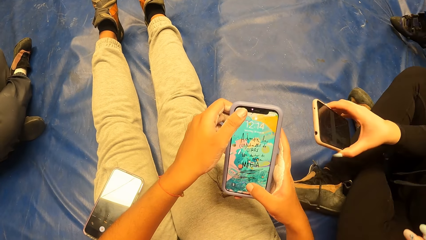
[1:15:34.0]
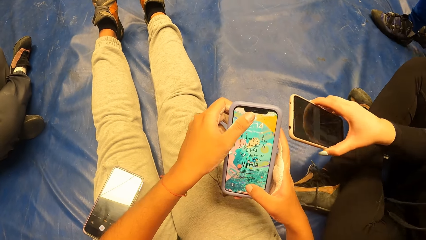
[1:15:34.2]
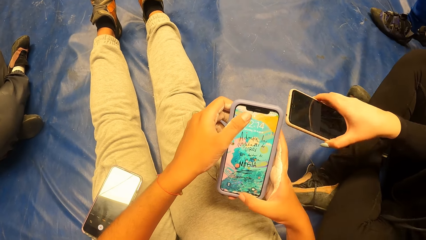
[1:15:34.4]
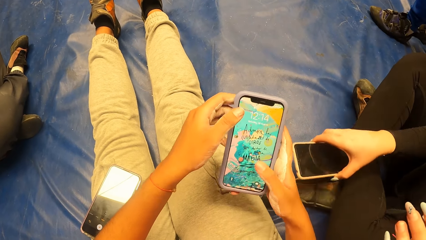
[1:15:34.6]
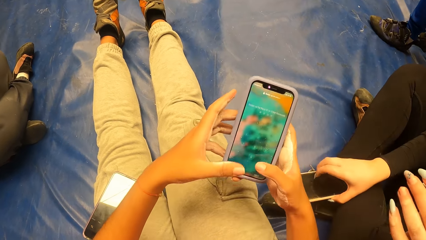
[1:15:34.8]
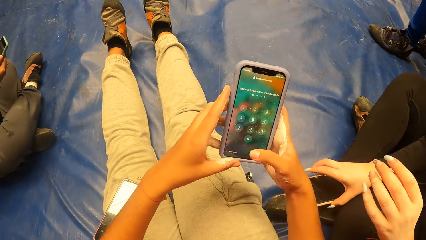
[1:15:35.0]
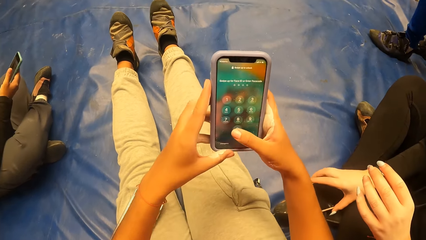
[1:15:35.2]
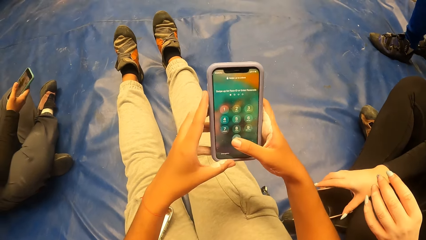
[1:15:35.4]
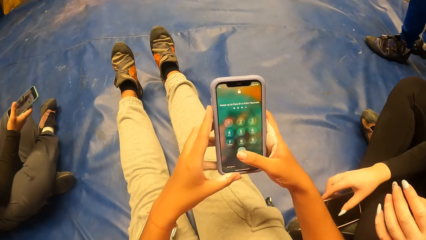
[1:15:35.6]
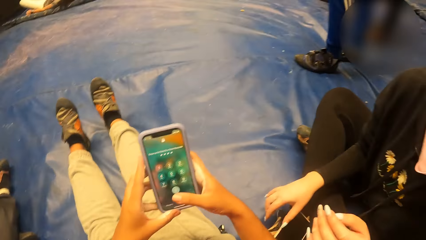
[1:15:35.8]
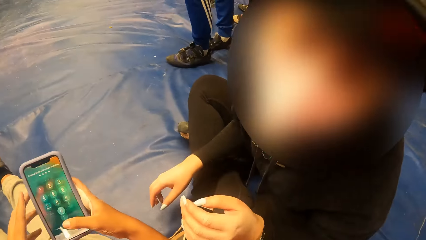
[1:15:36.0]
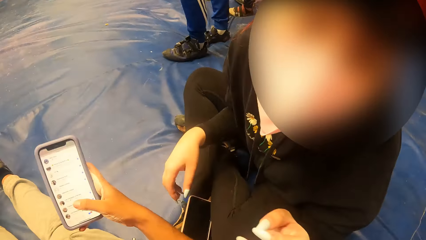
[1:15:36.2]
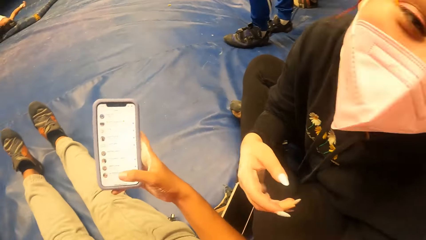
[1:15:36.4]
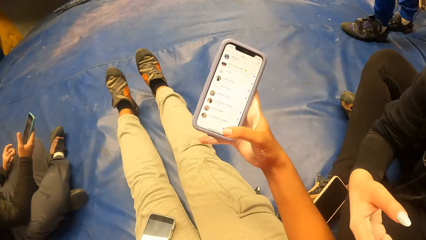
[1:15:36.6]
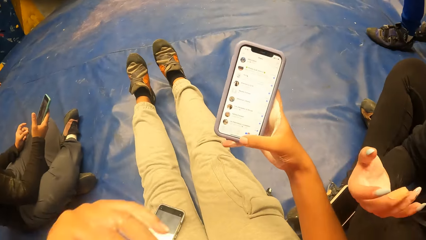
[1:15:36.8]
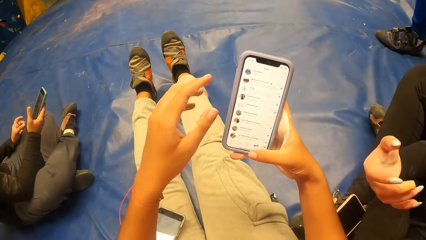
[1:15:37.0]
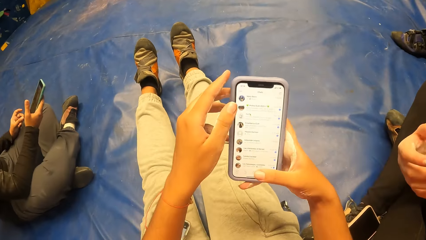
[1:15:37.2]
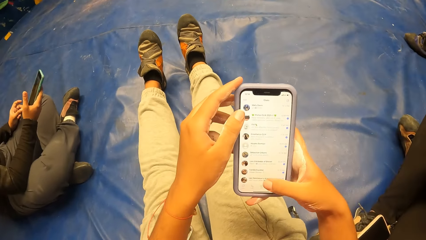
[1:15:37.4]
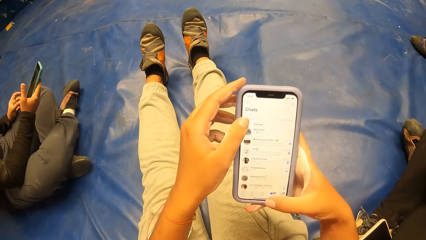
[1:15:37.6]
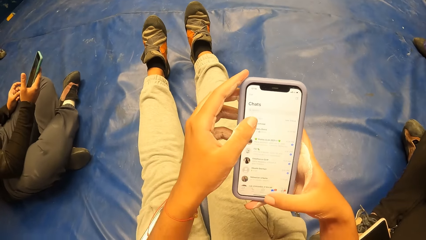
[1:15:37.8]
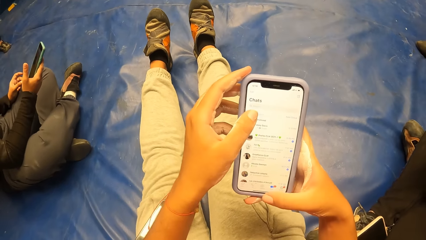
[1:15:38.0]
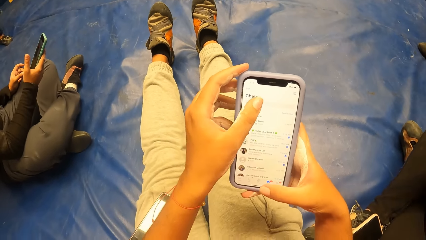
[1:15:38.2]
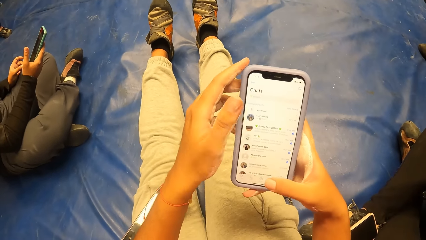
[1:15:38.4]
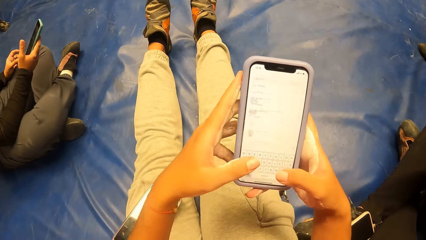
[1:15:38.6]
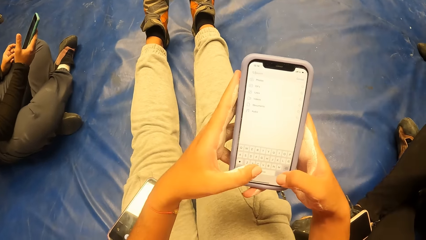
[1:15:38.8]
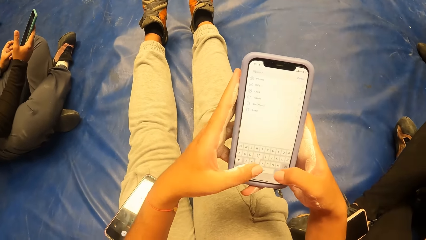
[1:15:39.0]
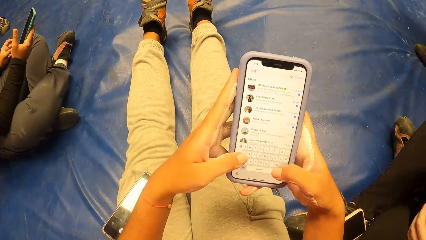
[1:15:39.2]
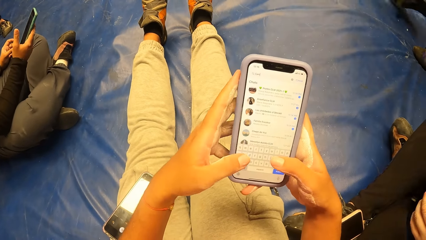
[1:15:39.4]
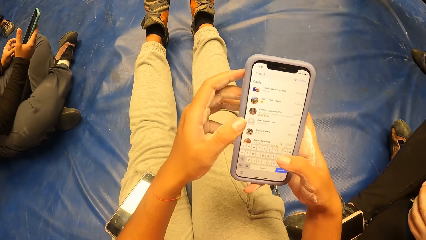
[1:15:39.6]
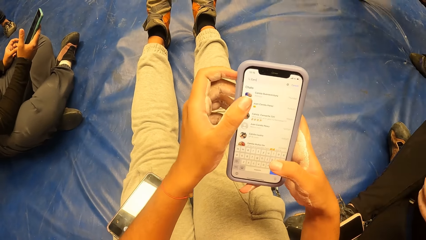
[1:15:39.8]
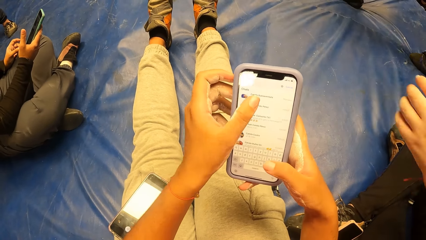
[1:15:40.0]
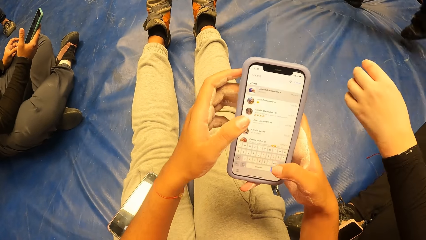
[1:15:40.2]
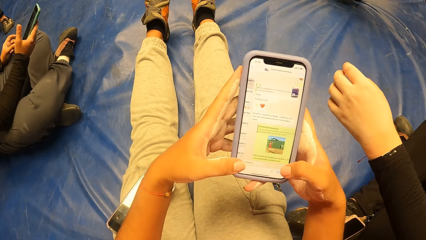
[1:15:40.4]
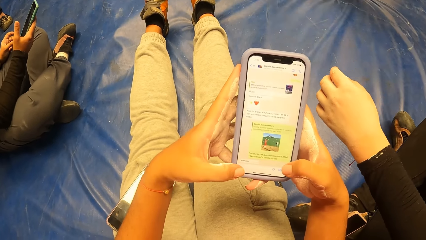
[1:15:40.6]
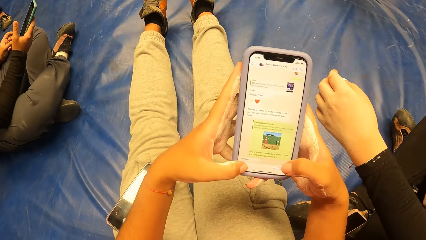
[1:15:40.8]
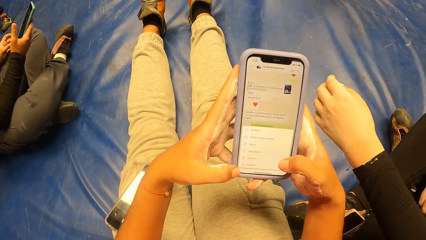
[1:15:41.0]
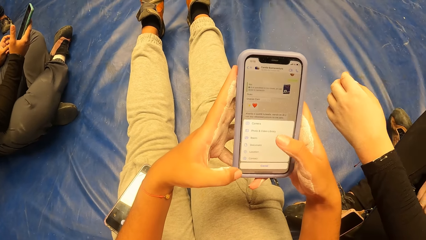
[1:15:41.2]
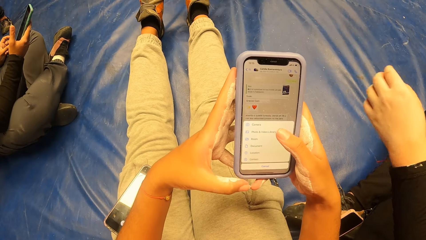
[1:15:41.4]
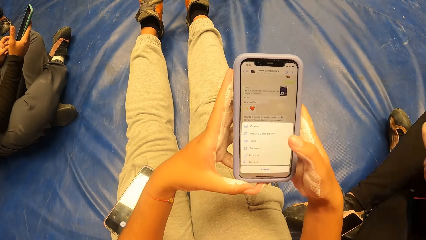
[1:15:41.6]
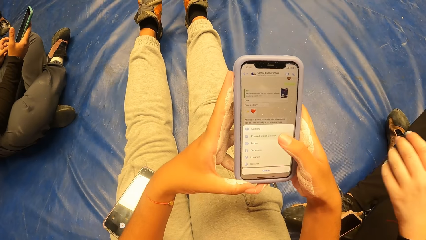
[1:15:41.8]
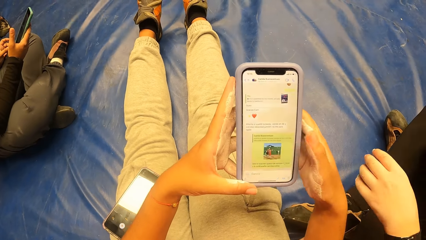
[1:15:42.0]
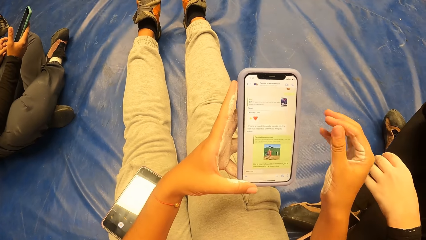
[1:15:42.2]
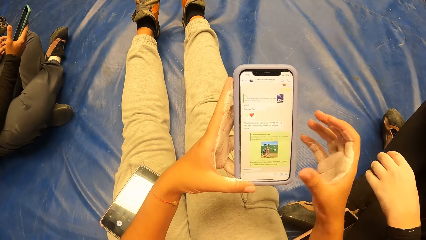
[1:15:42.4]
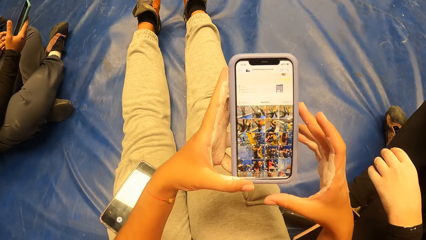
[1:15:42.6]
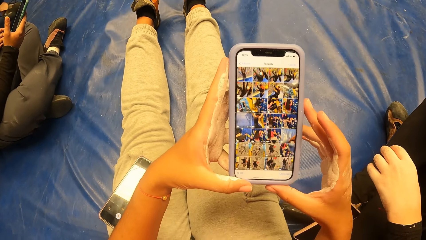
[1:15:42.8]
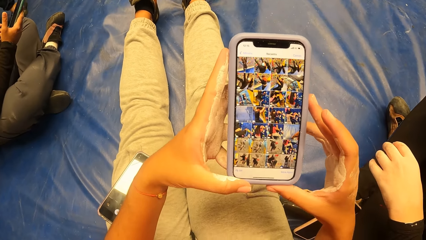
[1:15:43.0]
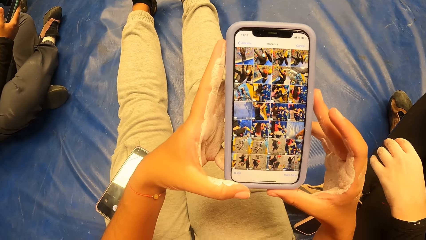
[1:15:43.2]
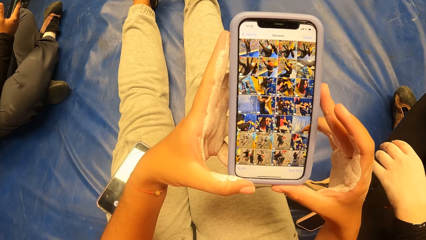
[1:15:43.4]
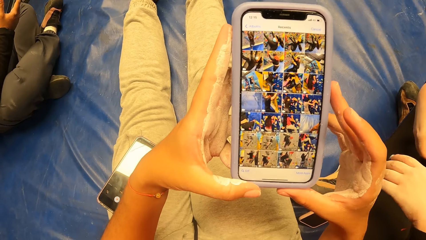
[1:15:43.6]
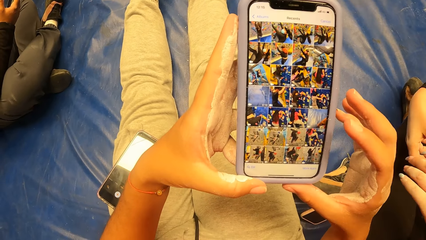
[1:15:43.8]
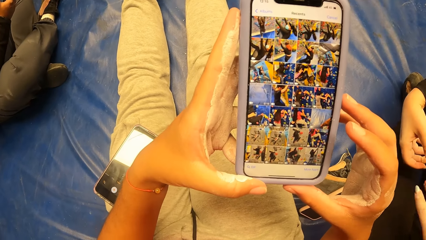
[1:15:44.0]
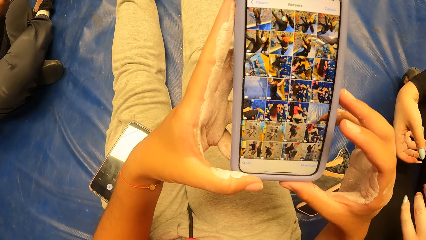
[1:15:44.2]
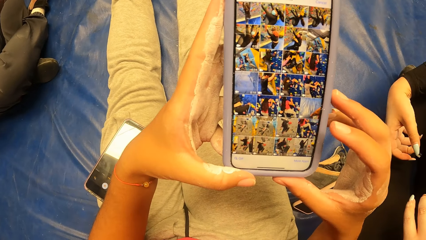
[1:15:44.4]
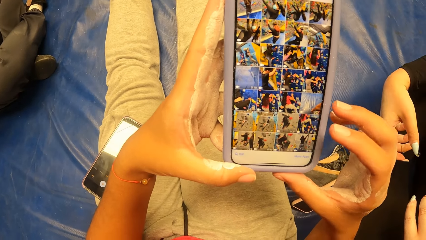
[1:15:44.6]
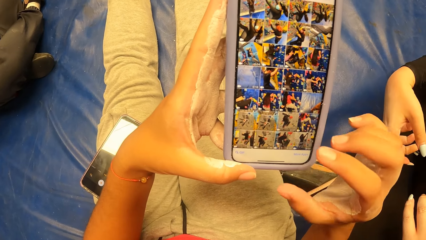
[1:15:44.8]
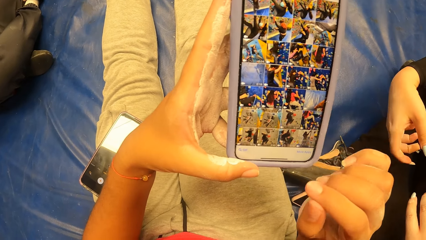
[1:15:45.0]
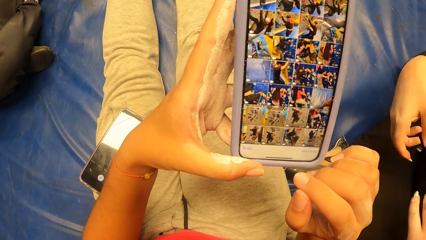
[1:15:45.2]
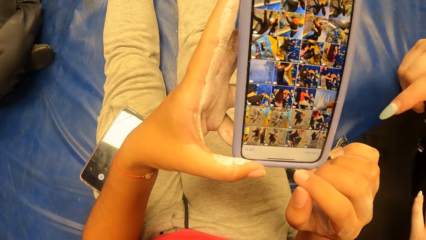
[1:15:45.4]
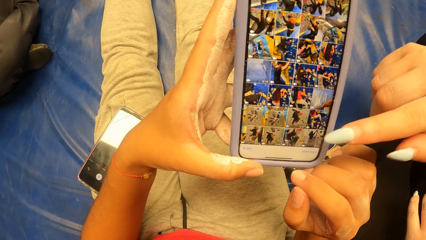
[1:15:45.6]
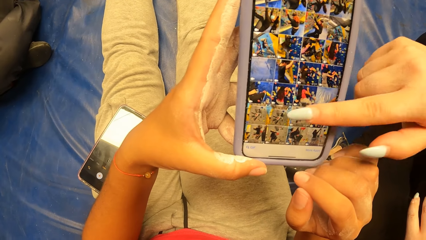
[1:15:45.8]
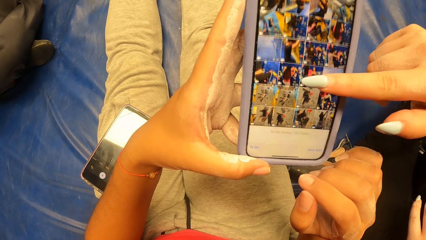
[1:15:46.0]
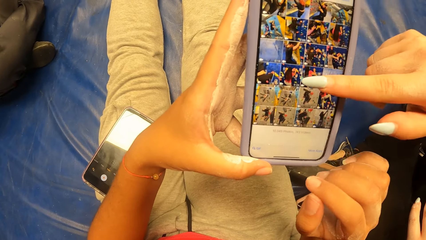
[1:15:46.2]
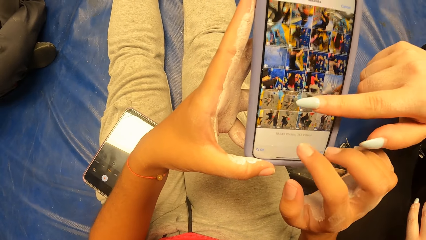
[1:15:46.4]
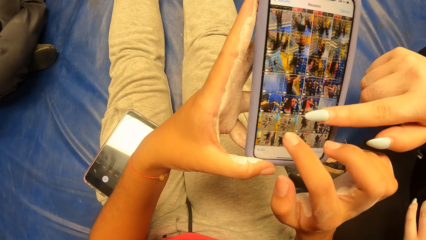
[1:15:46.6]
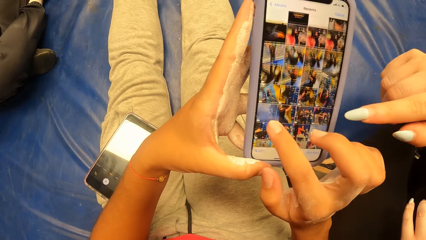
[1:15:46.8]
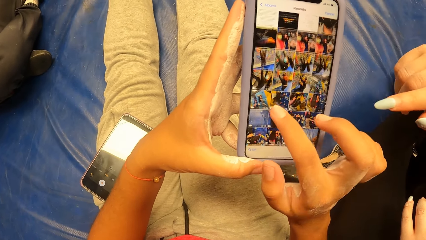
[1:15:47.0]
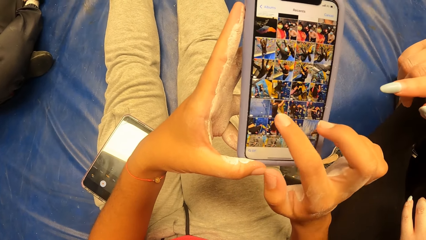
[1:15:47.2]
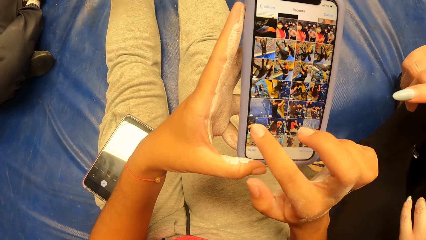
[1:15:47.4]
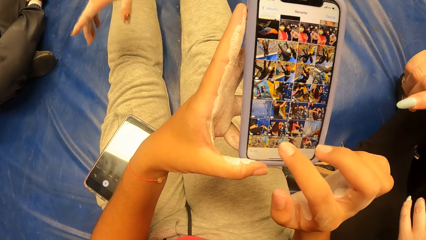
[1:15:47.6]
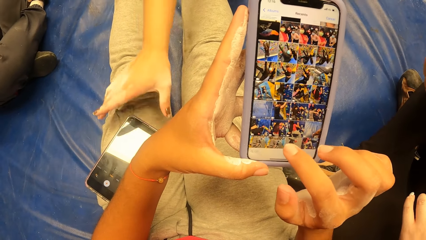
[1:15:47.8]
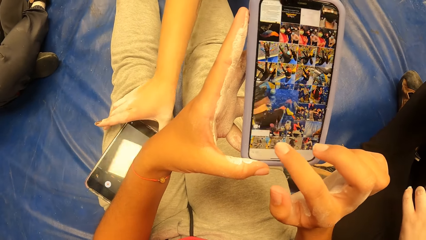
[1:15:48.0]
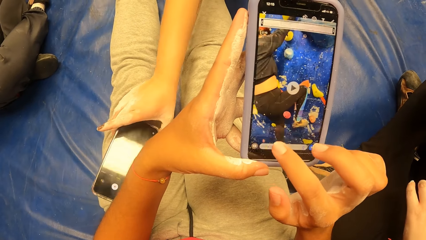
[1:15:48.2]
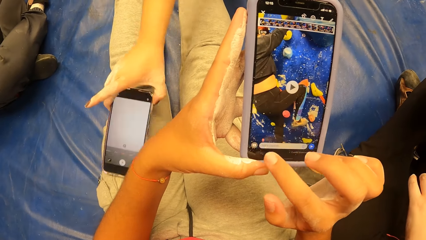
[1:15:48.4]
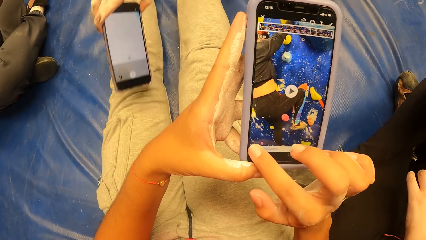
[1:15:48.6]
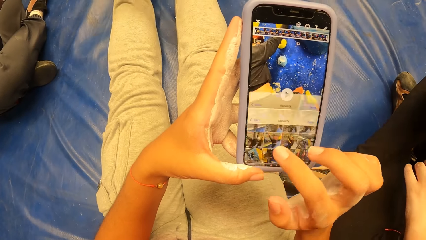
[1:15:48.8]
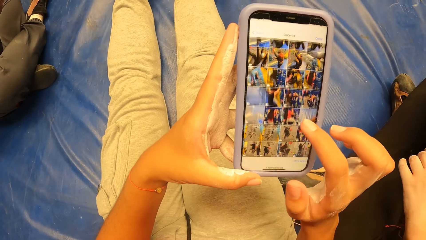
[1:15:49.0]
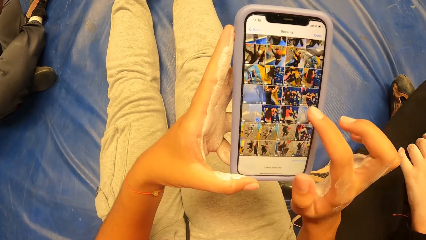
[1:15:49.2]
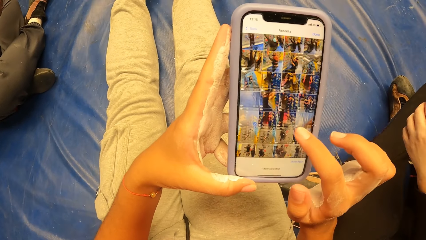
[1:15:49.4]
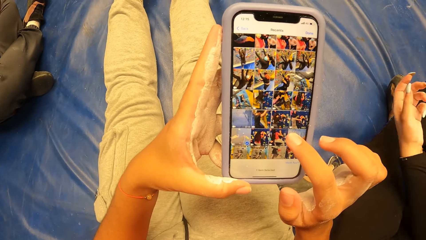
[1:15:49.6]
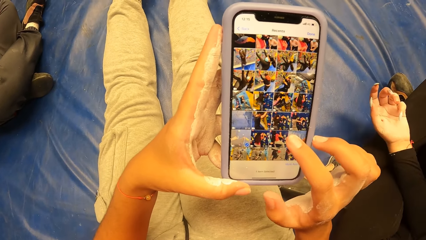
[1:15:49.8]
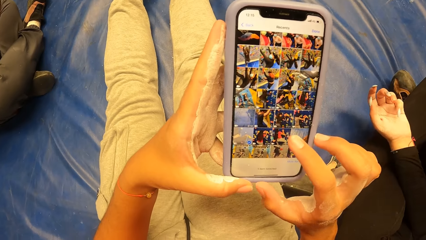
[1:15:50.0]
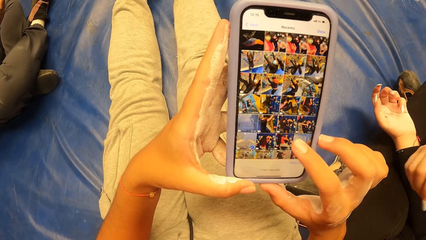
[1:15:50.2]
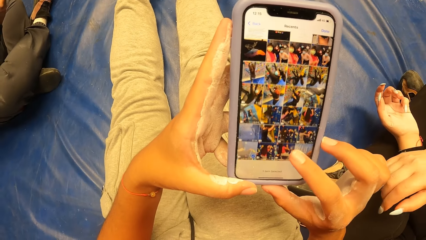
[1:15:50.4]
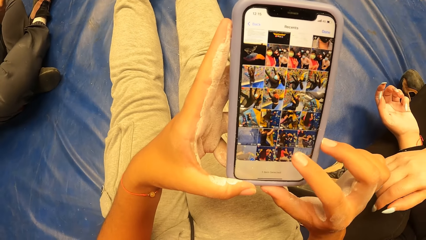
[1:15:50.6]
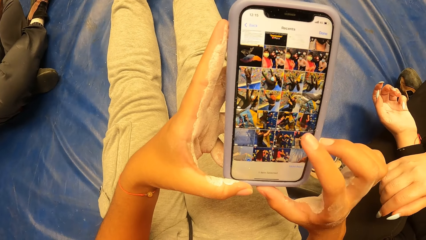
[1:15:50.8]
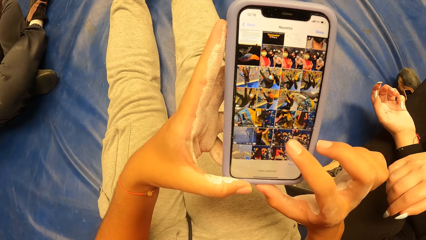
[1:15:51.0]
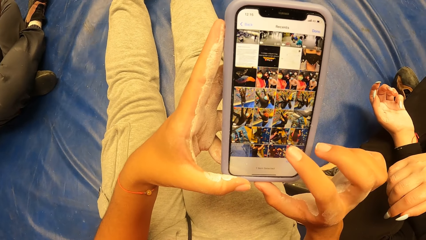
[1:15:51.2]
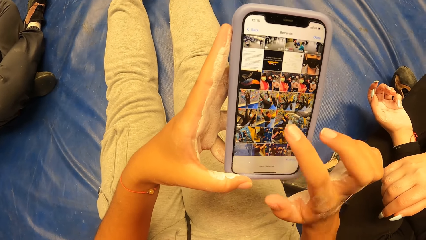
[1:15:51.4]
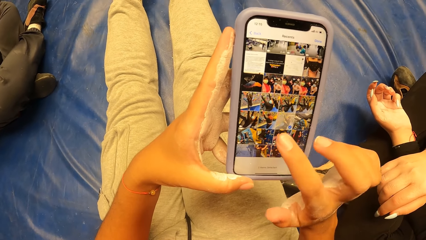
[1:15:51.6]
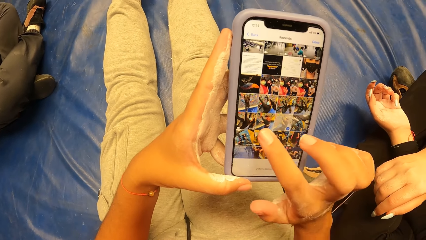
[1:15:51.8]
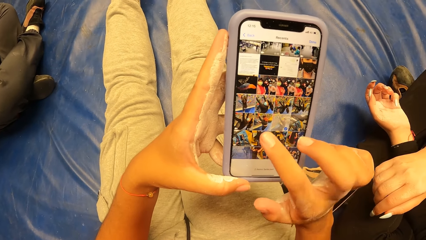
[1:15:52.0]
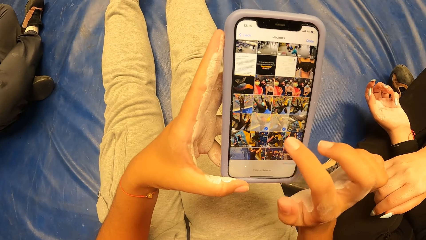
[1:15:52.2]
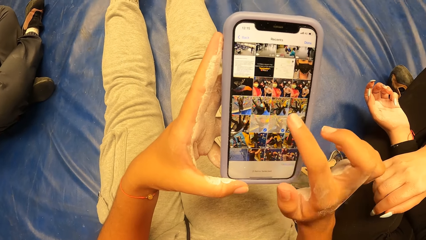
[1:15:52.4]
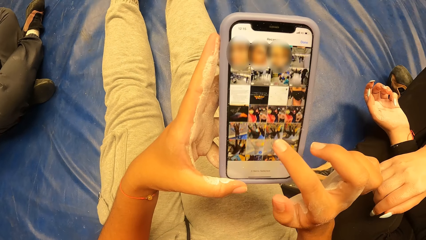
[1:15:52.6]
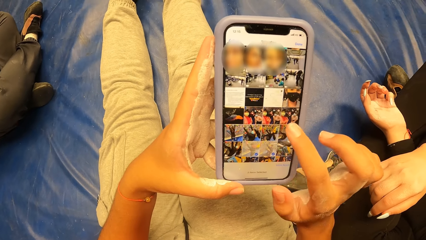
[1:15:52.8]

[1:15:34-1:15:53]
The camera wearer operates the smart phone. A woman drops the phone on her right leg with her right hand. The camera wearer operates the smart phone again, looks around and waves a hand up. They operate the phone with both hands. The woman waves a hand up. The camera wearer operates the smart phone and stares at the screen of the phone. The woman operates the phone in the camera wearer's left hand with her right hand. The camera wearer operates the phone with both hands. Another woman picks up the phone on the camera wearer's leg with her right hand. The camera wearer operates the smart phone.
